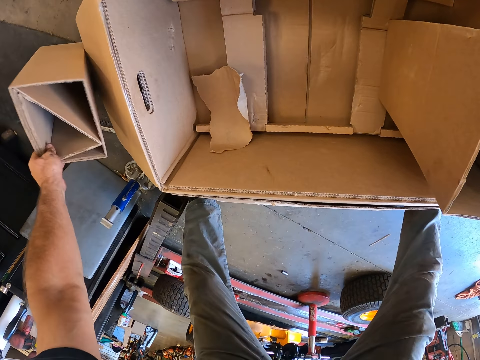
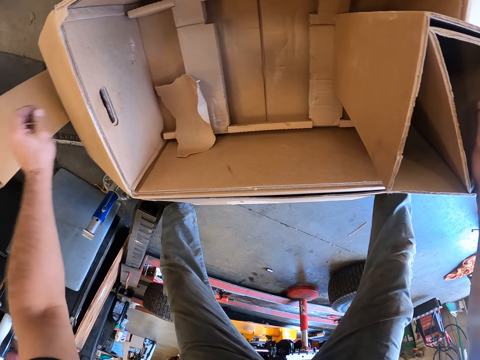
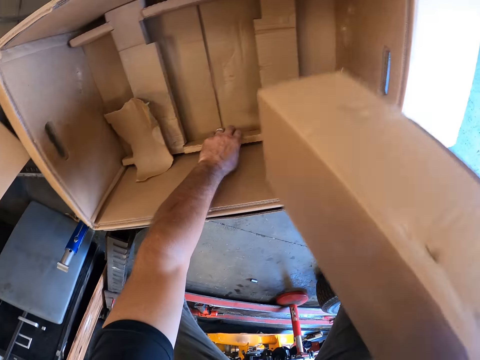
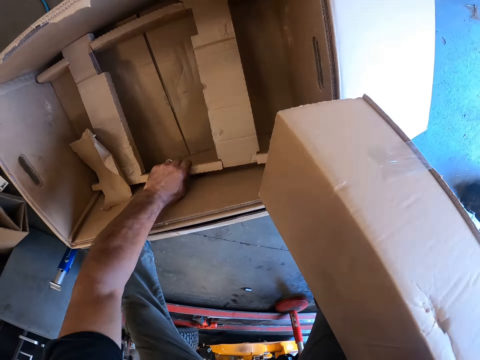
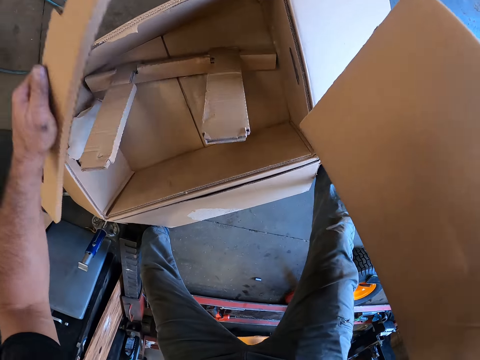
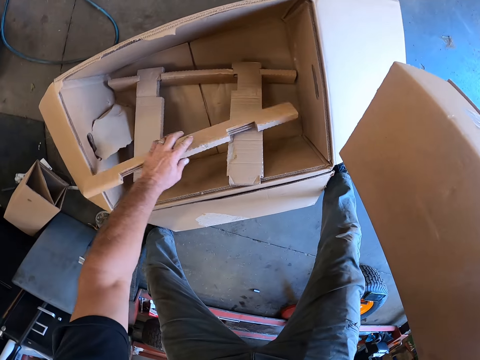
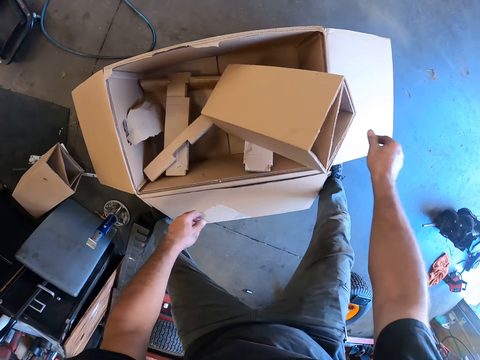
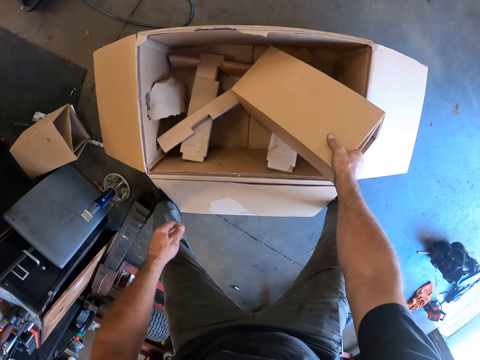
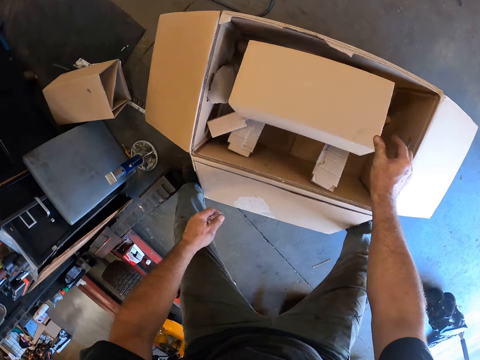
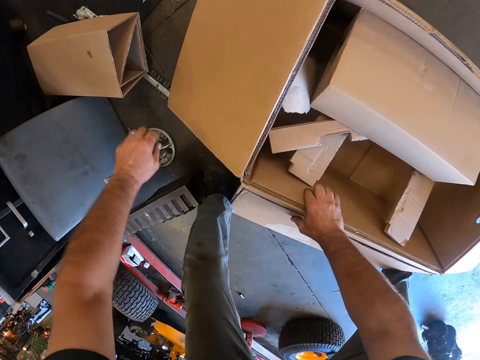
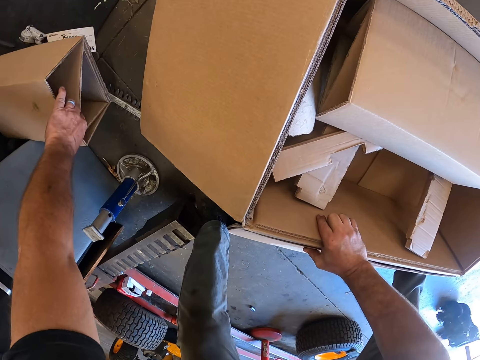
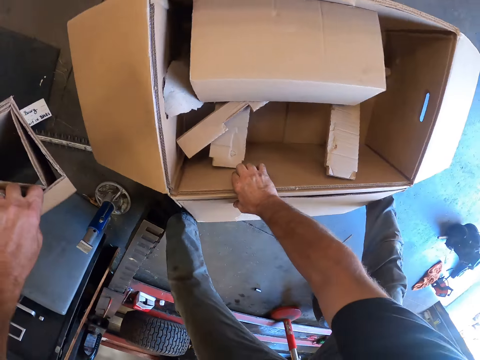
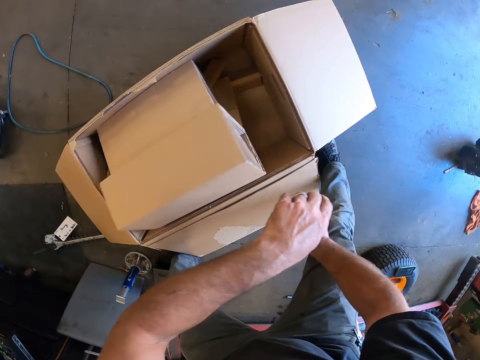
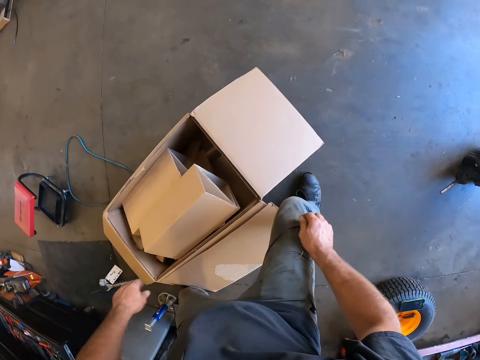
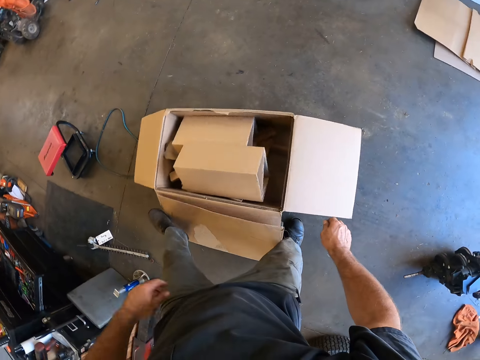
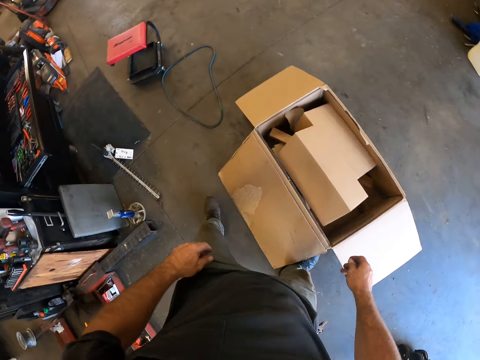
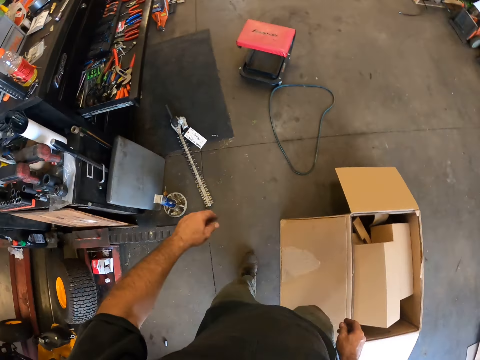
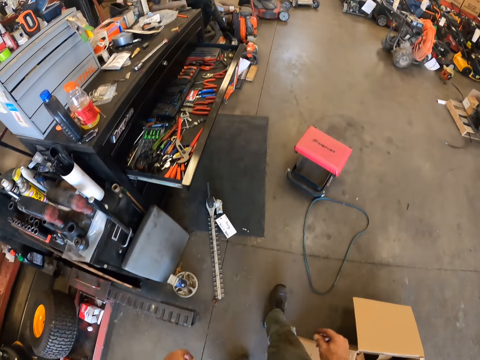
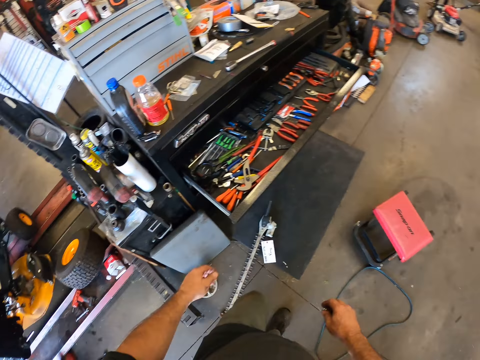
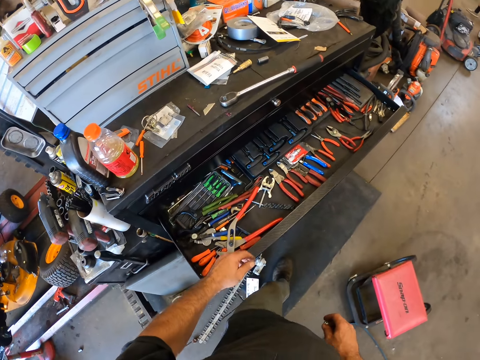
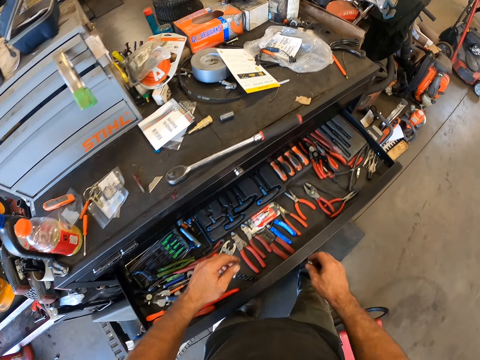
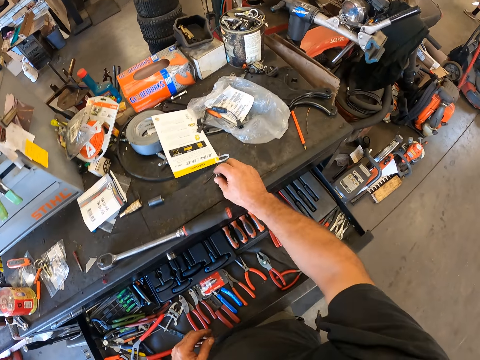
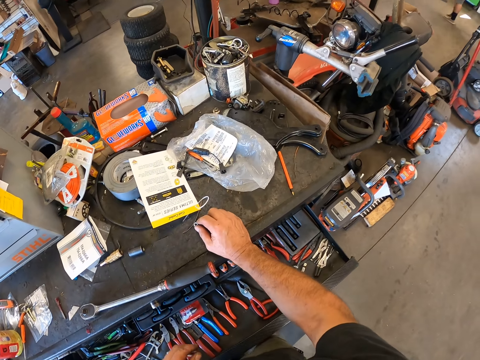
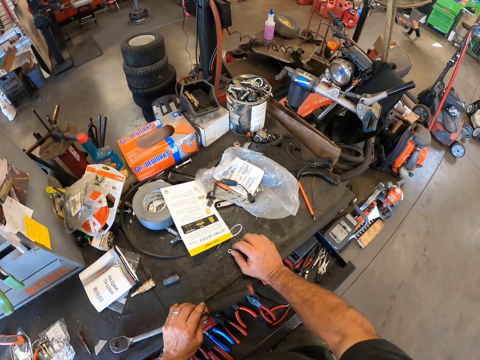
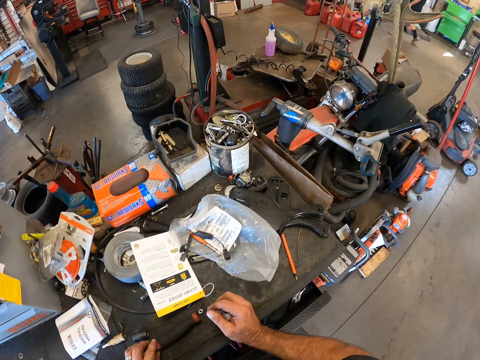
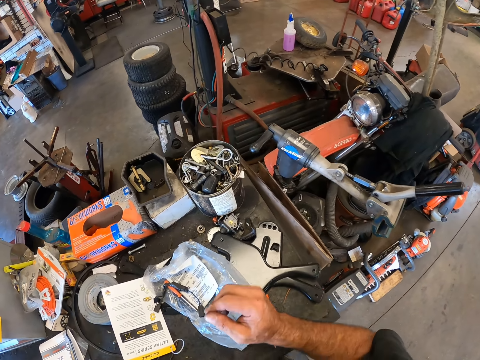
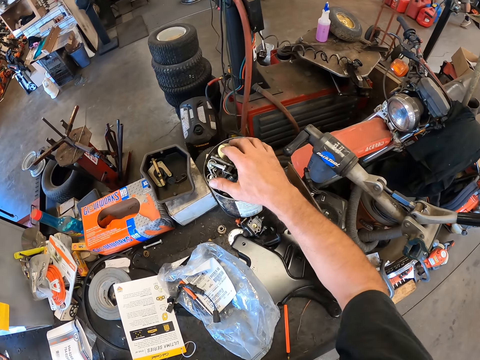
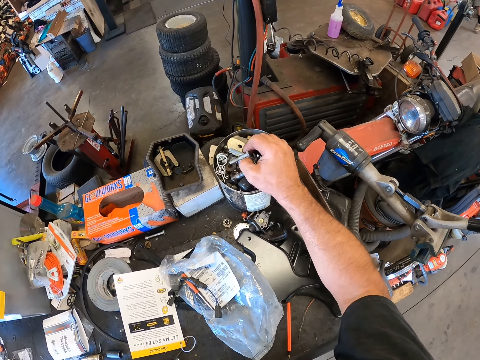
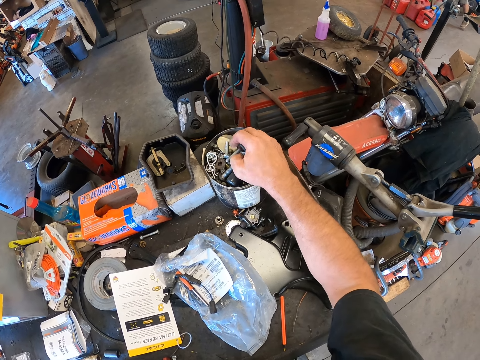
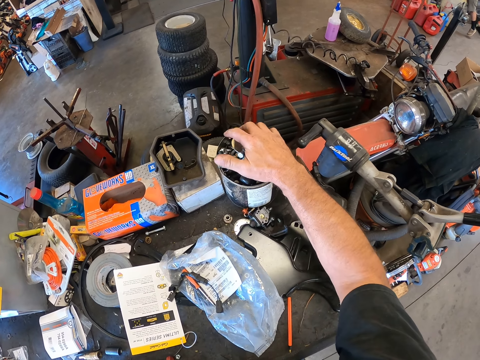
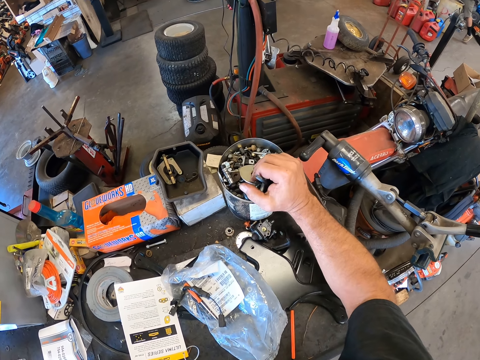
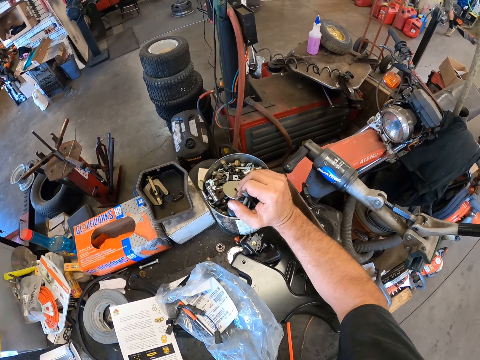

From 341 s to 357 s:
The camera wearer picks up a piece of carton from the ground with his left hand. He removes the piece of carton in the box with his right hand. He removes a rectangular carton from the box. He places the rectangular carton back into the box. He places the piece of carton in his right hand into the box. He pushes the boxes. He picks up the piece of carton from the ground with his left hand. He places the piece of carton in his left hand into the box. He walks toward a drawer. He touches a bolt. He hovers over a container.

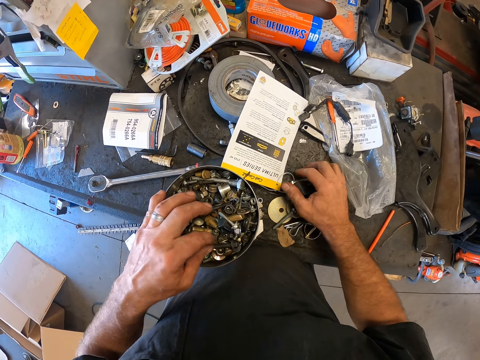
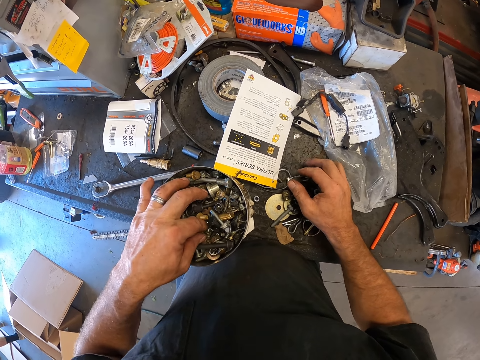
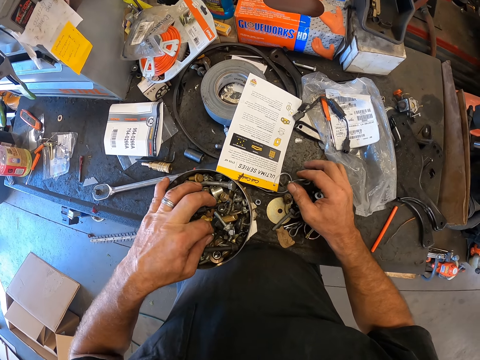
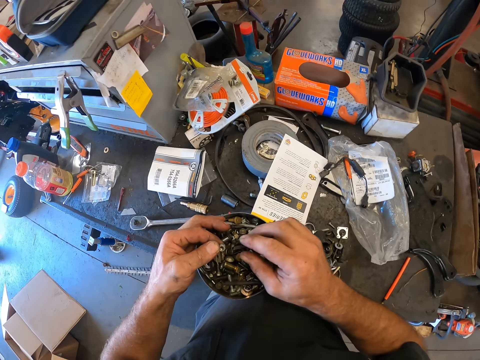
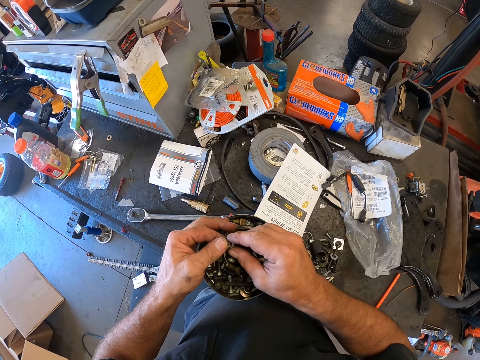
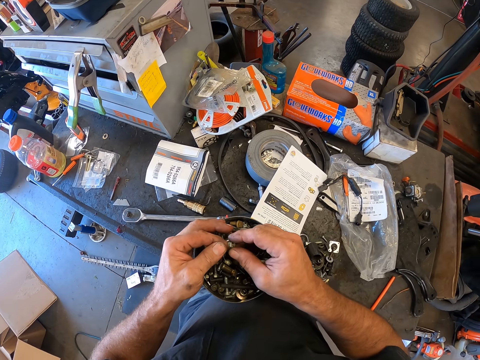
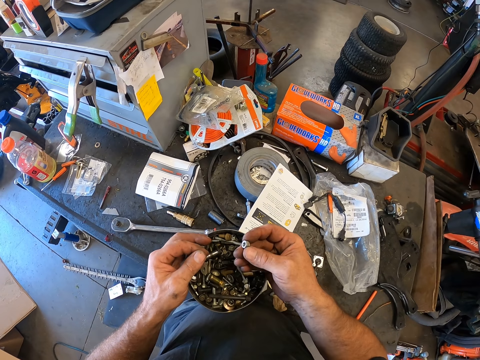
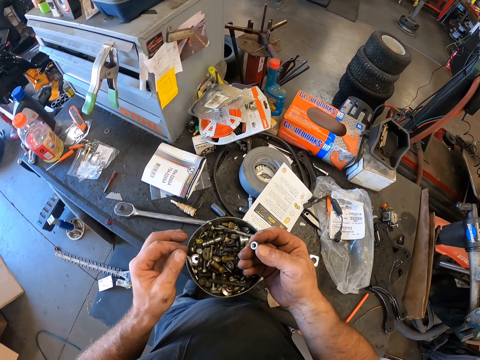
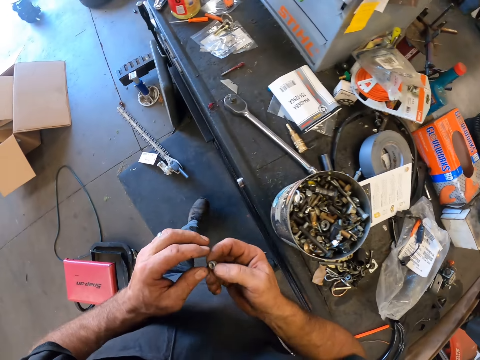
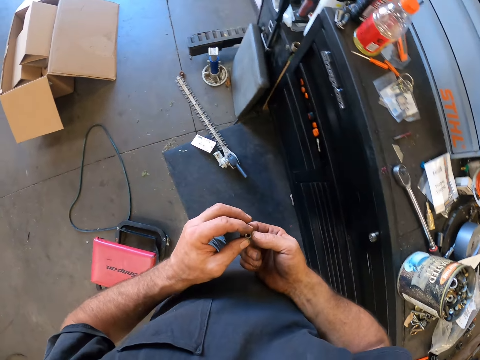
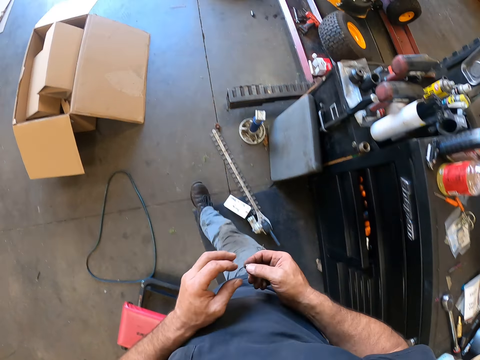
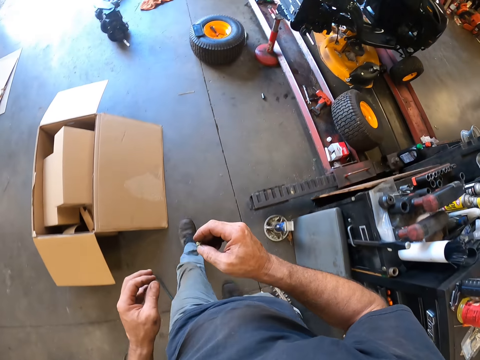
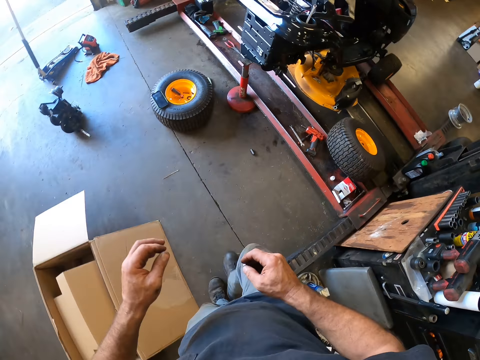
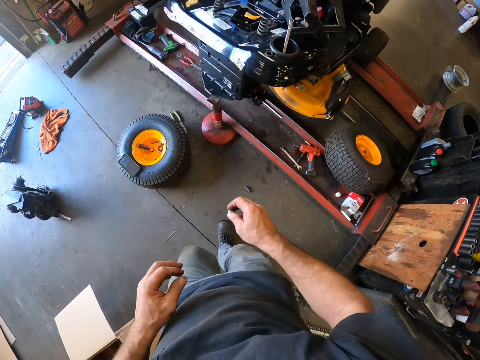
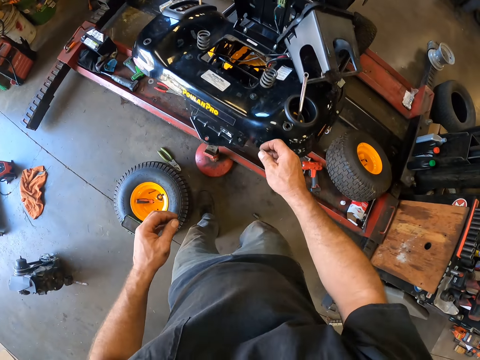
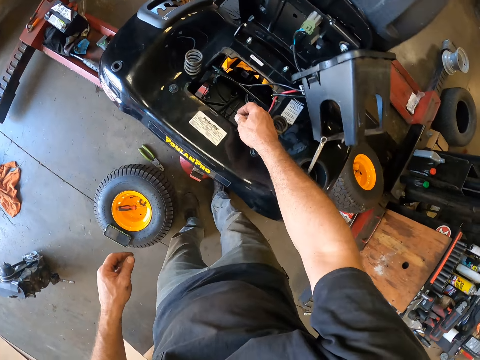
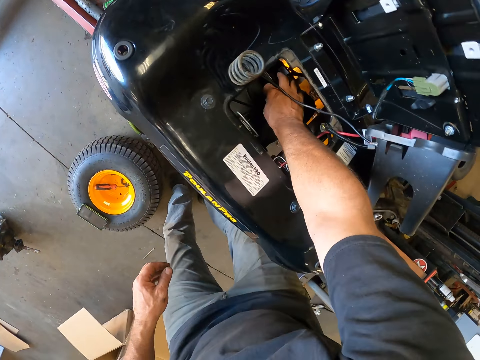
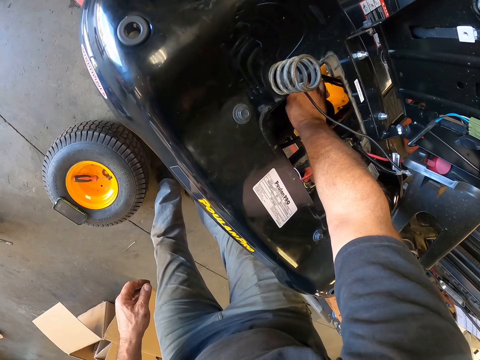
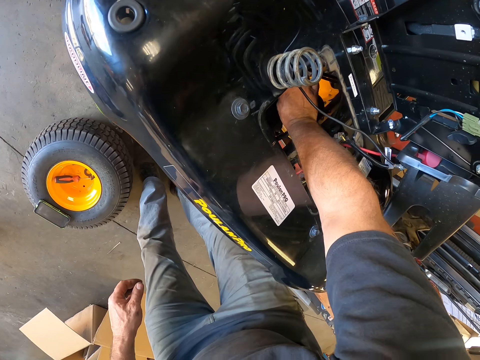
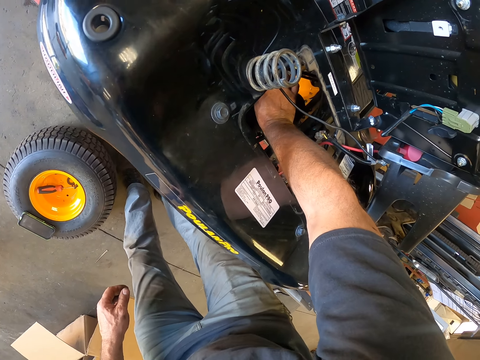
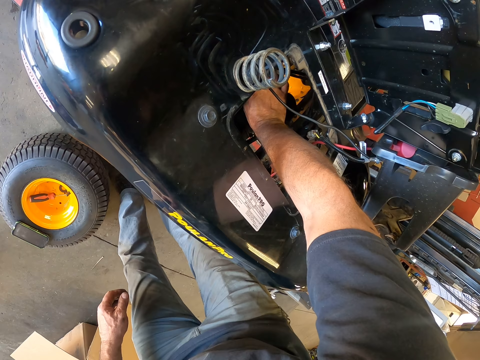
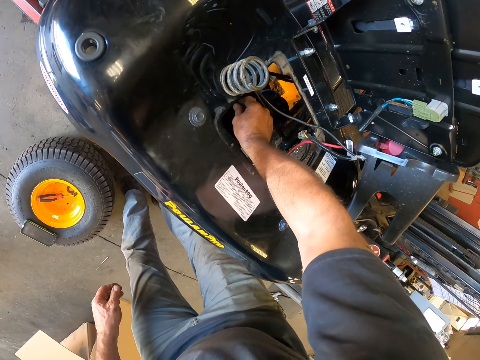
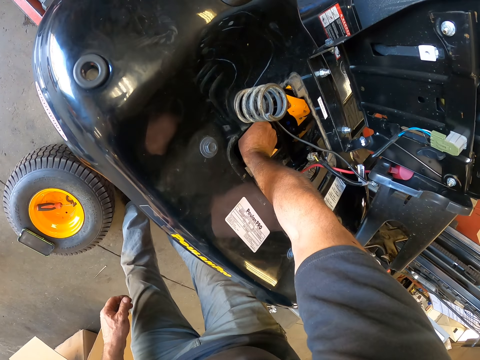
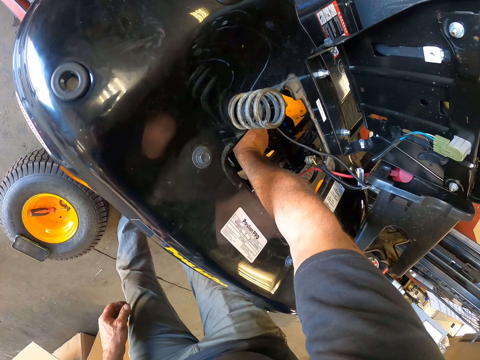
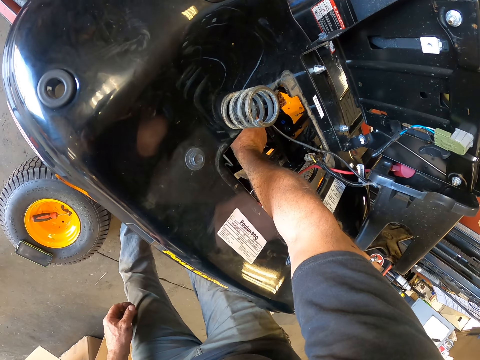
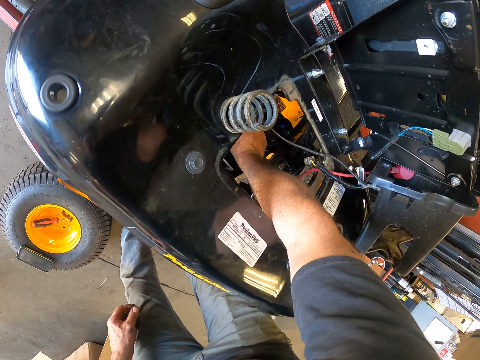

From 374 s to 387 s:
The camera wearer drops the bolts on the table. He picks up a nut or bolt from a cylindrical metal bowl with his right hand. He walks toward the lawn mower. He places the nut in his right hand into the engine compartment of the lawn mower. He fixes the bolt on the mower.
